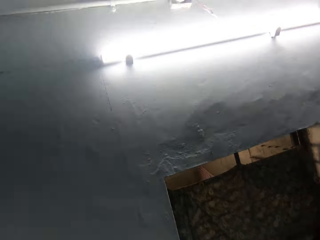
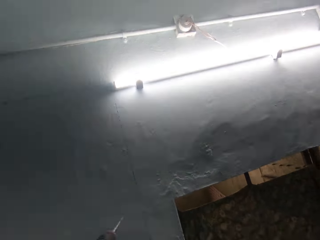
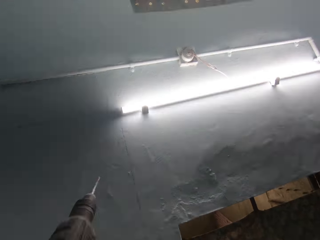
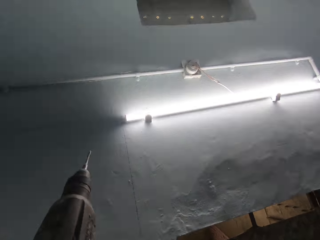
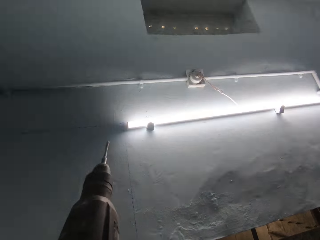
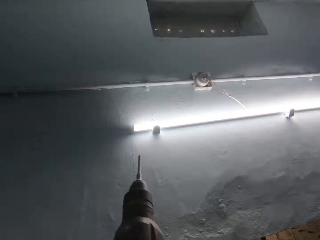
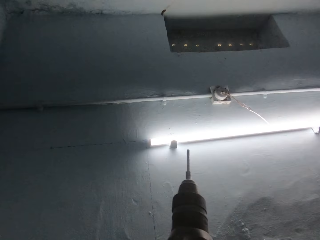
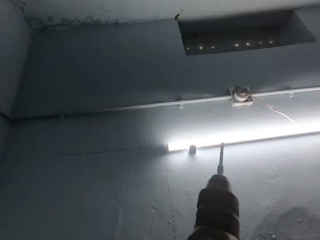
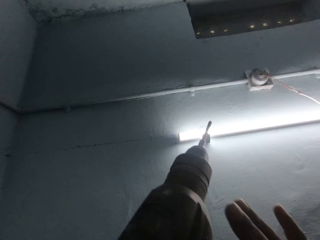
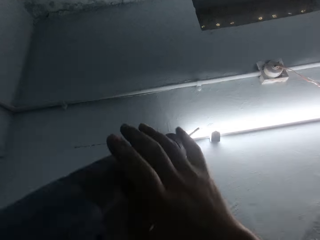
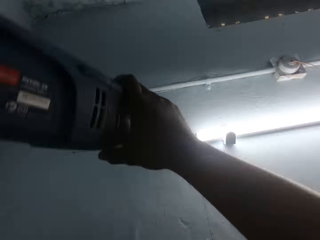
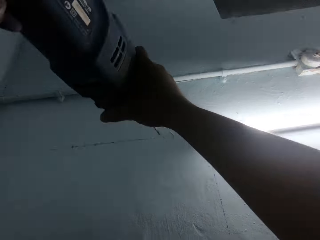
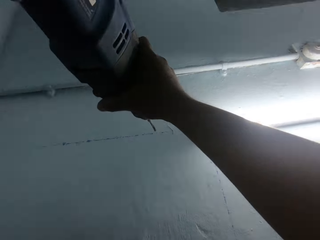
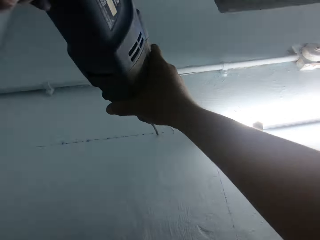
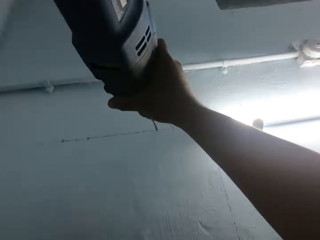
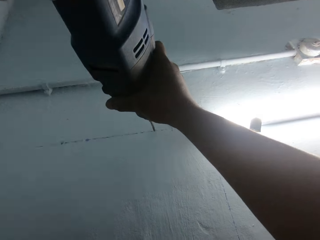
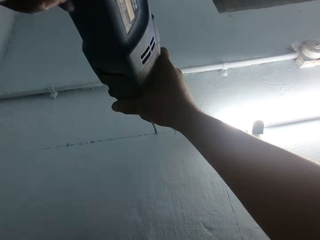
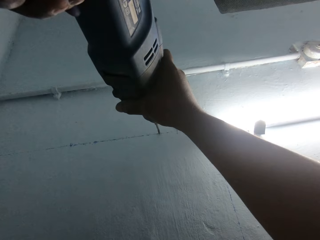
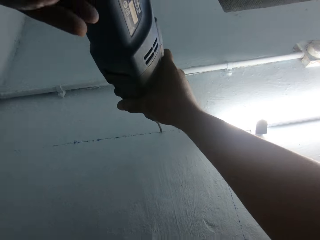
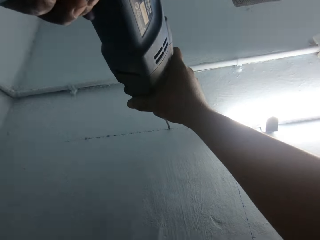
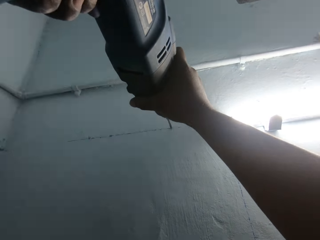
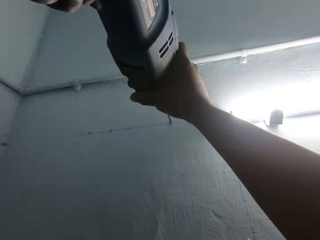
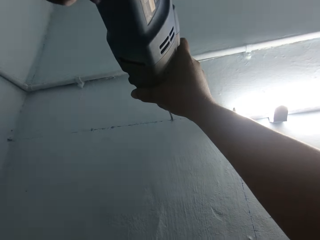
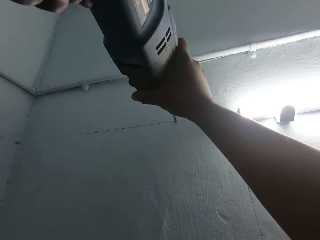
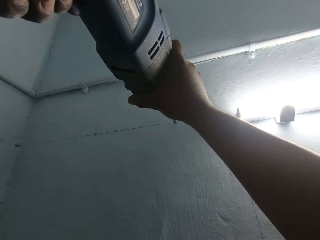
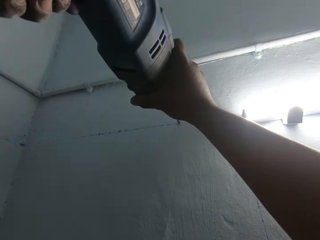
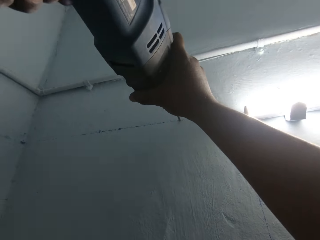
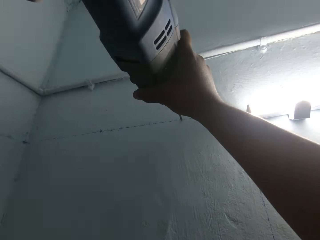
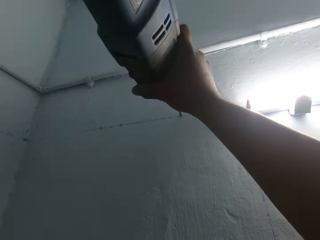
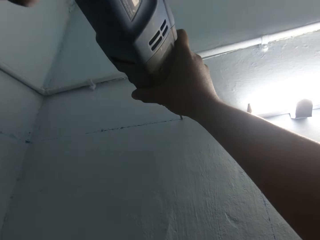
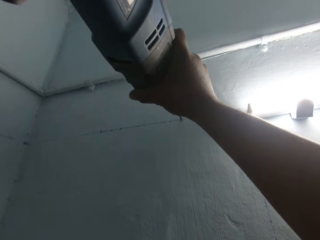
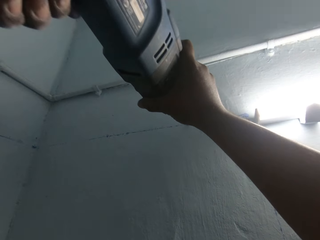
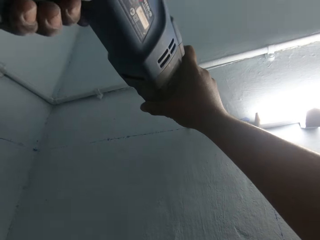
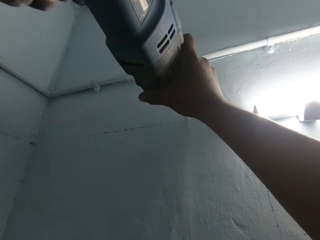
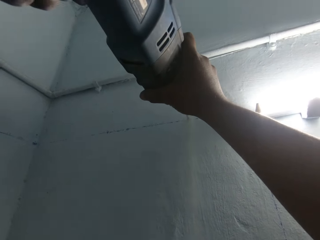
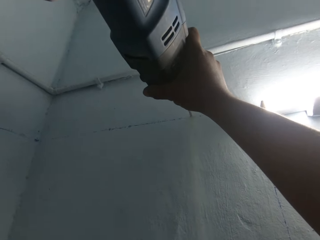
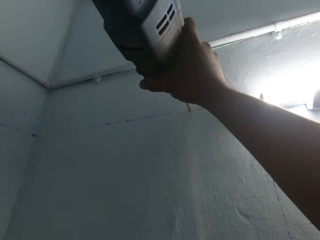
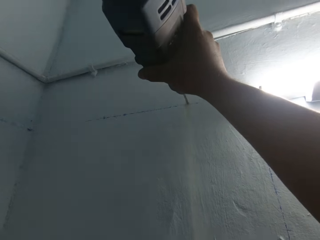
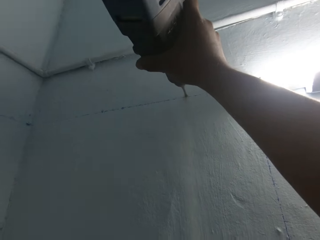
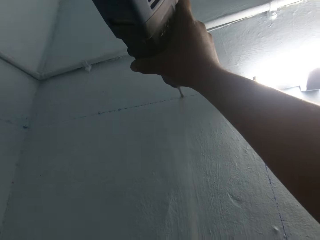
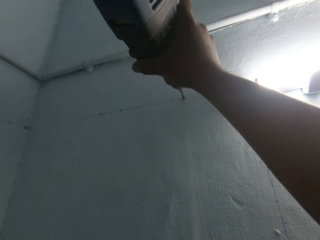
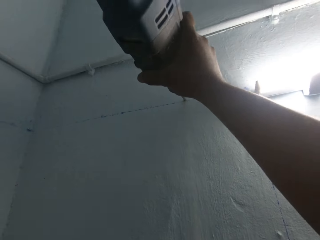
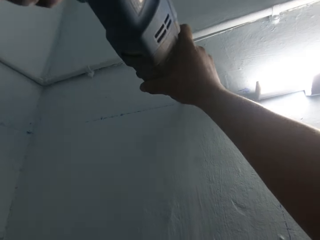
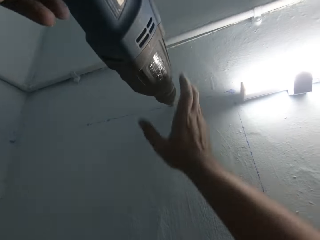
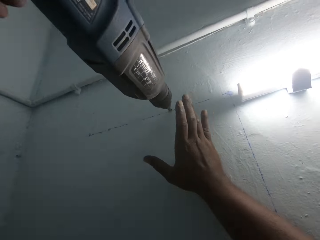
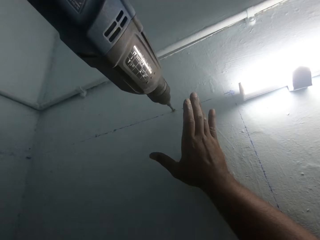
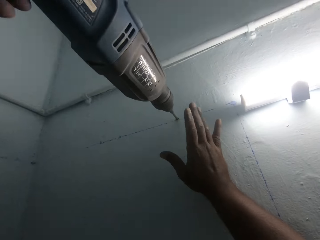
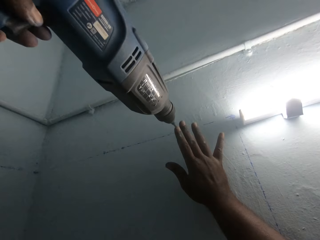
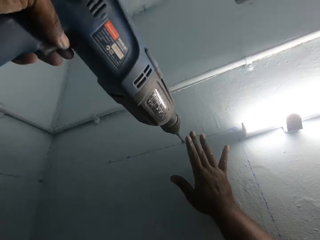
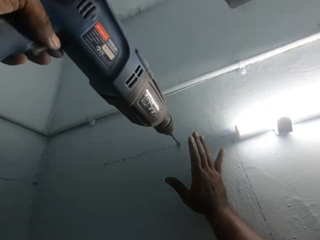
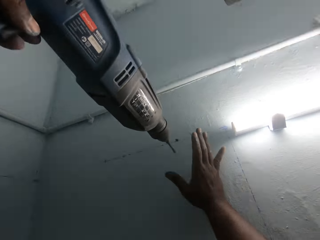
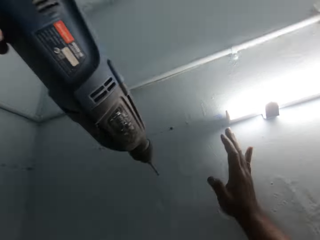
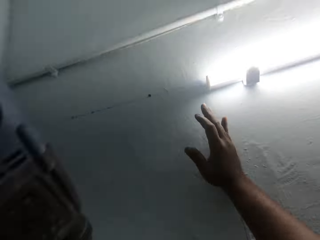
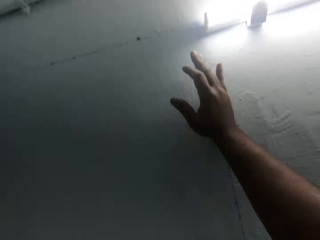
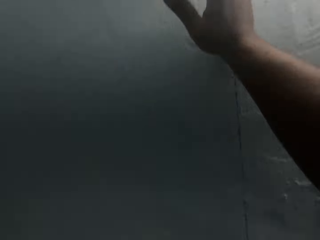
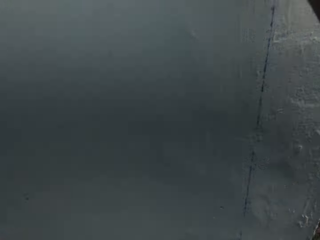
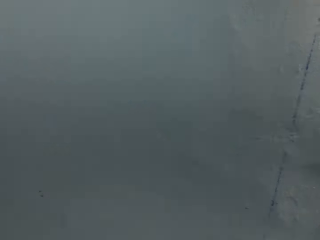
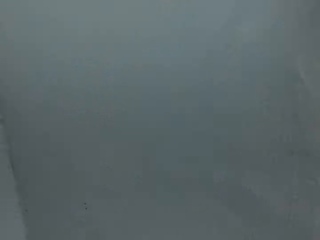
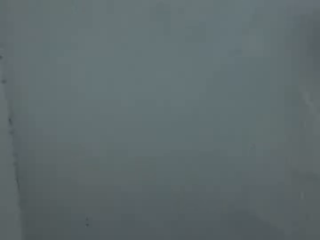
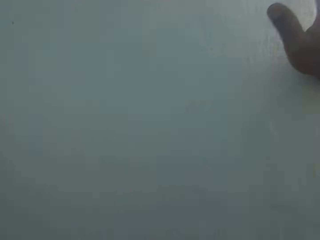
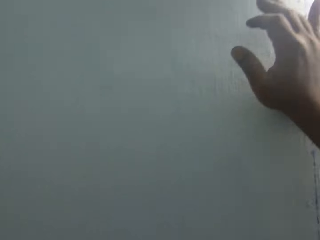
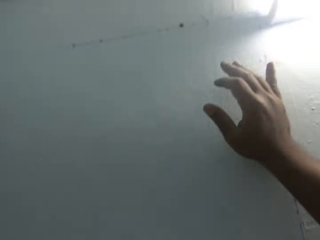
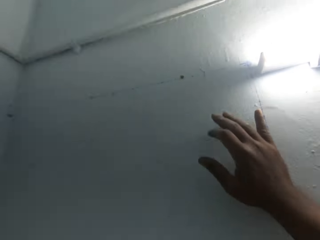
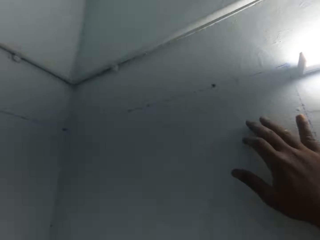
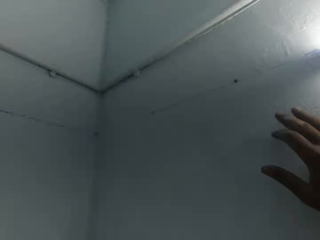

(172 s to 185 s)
The camera wearer holds the power drill with both hands. He drills a hole into the wall with the power drill in his hands. He places his right hand on the wall.

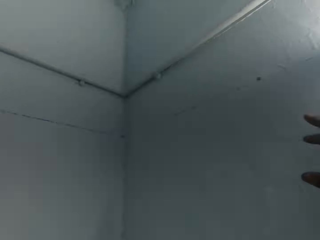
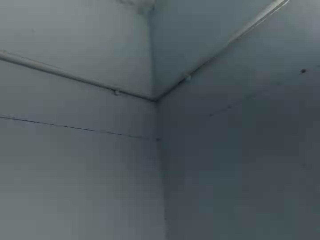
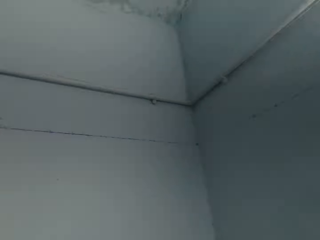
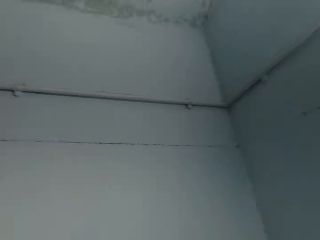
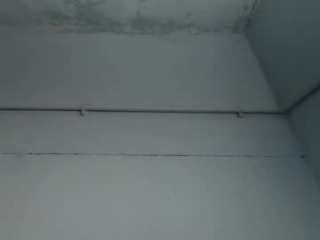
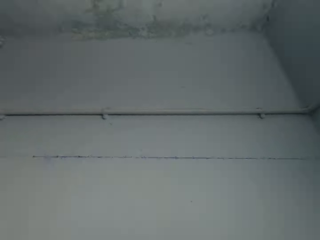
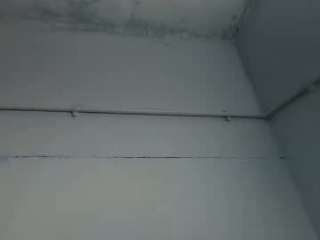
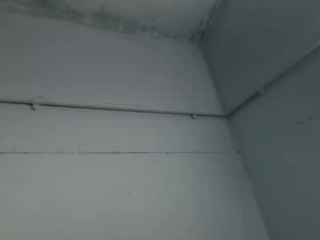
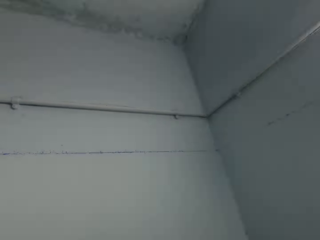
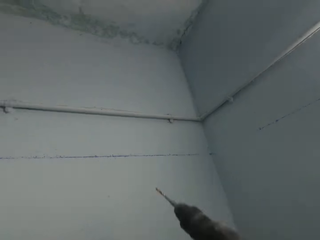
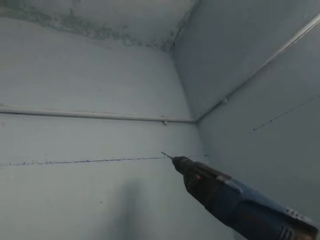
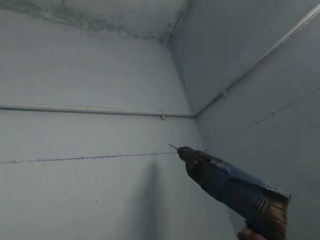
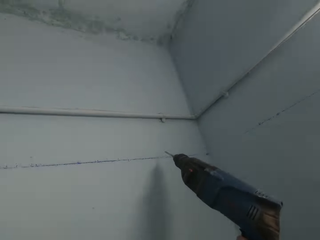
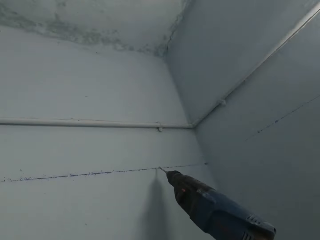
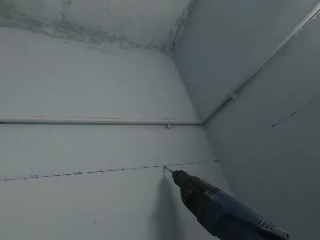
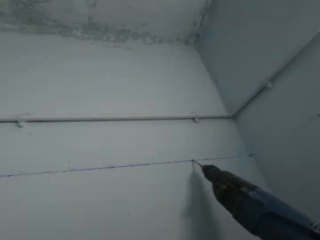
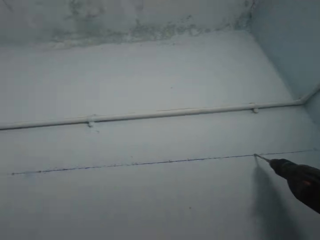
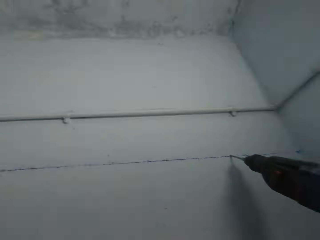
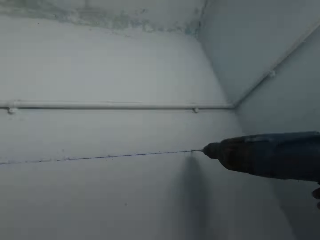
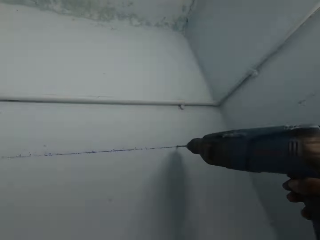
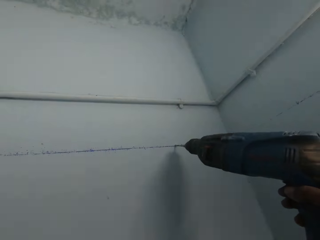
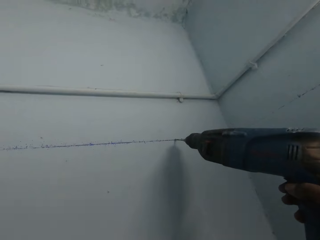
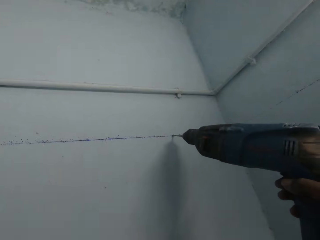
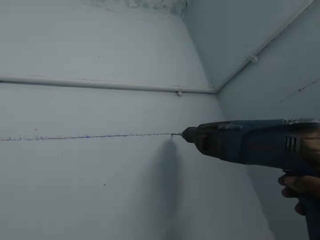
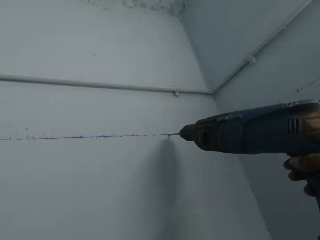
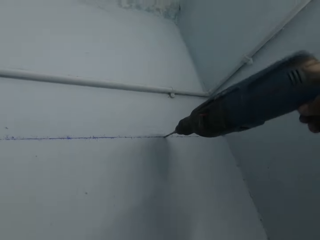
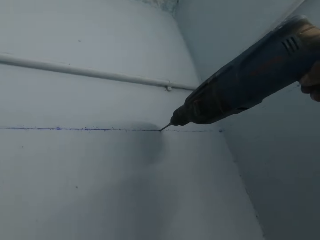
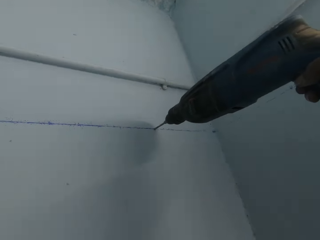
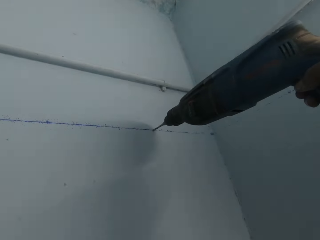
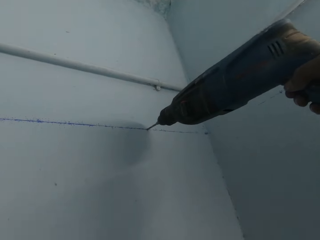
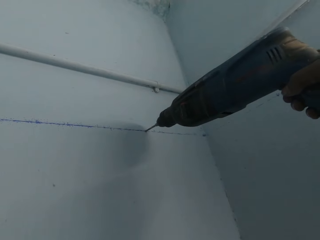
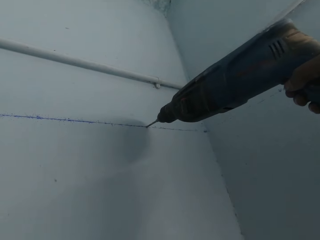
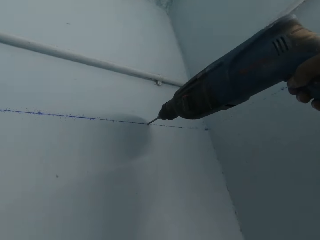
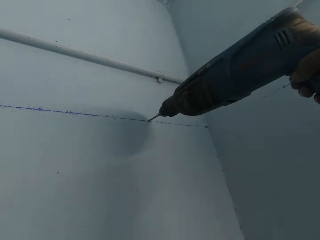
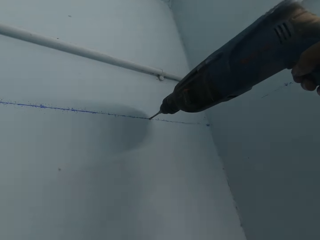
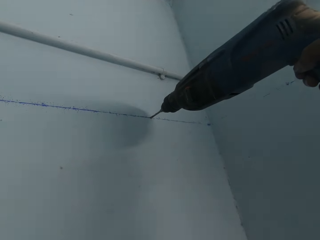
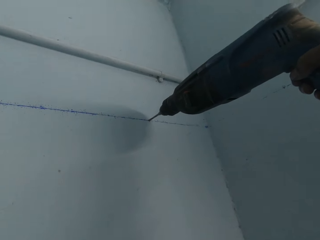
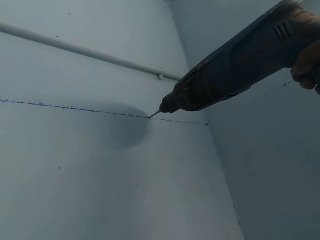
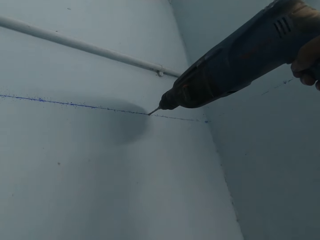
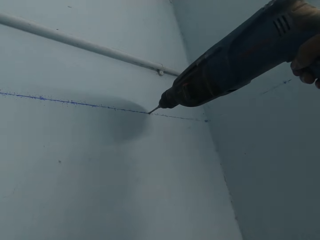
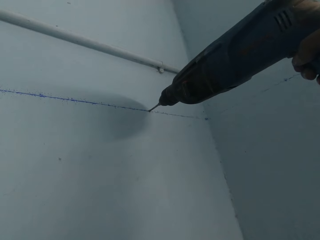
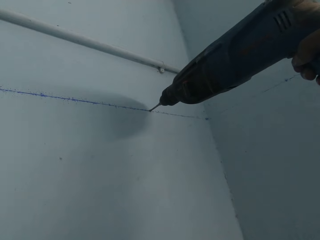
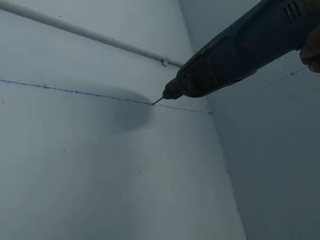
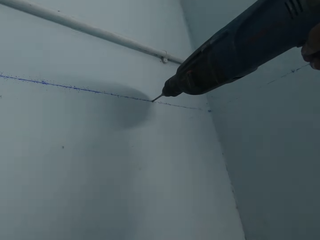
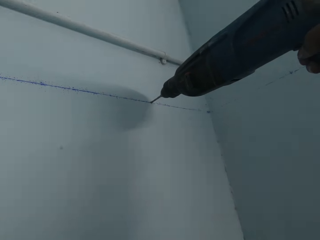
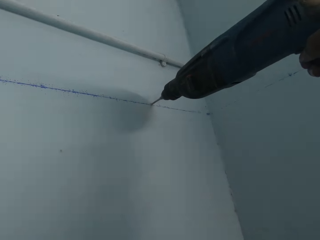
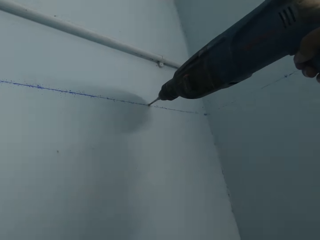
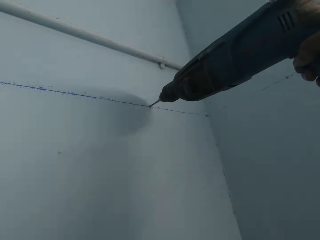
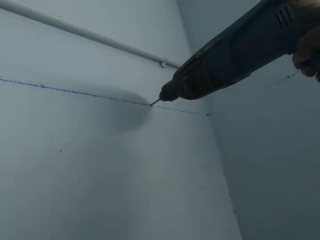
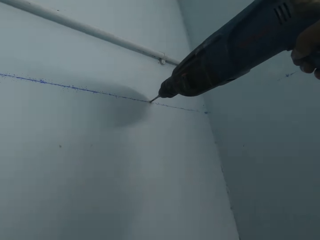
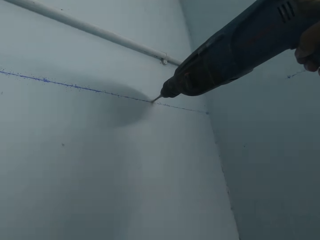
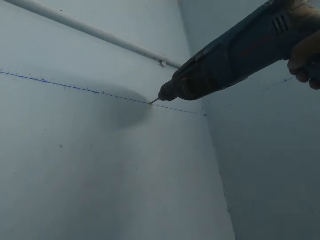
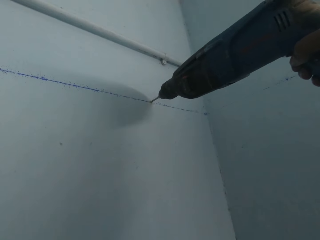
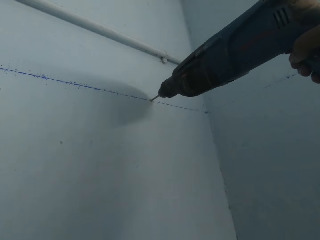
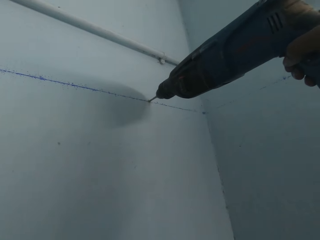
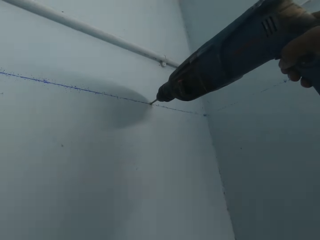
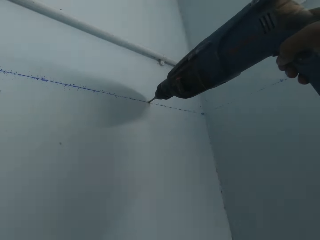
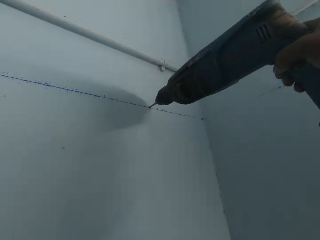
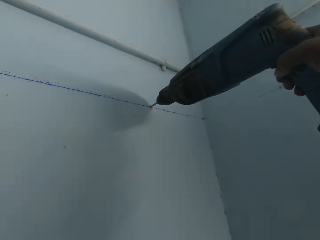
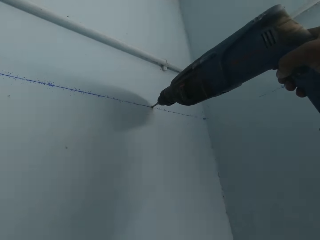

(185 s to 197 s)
The camera wearer drills a hole into the wall with the power drill in his right hand.
